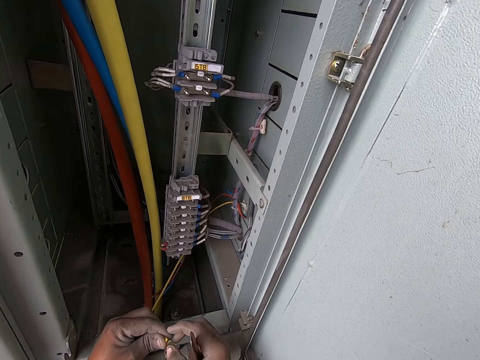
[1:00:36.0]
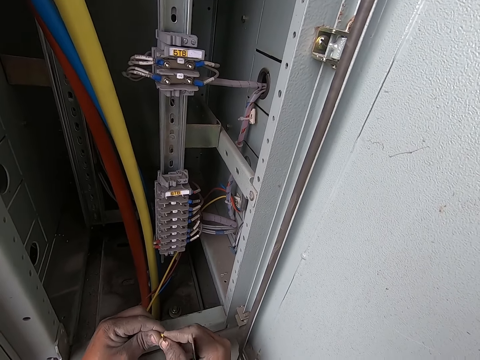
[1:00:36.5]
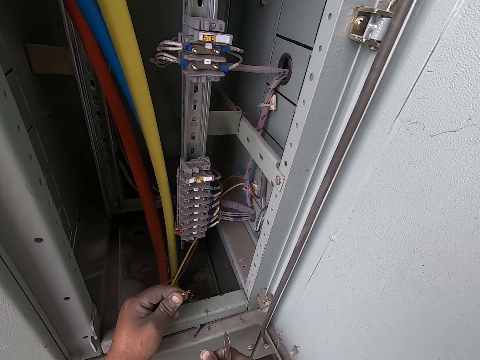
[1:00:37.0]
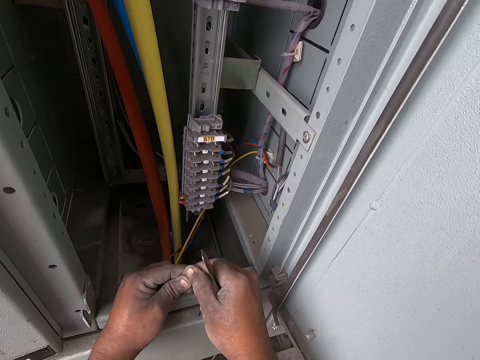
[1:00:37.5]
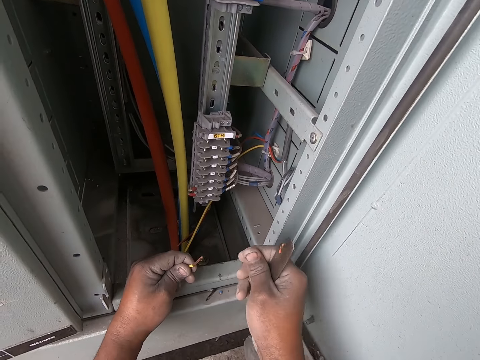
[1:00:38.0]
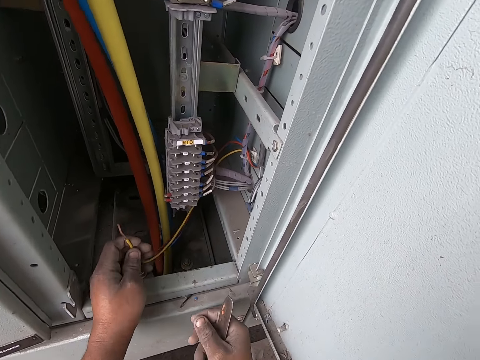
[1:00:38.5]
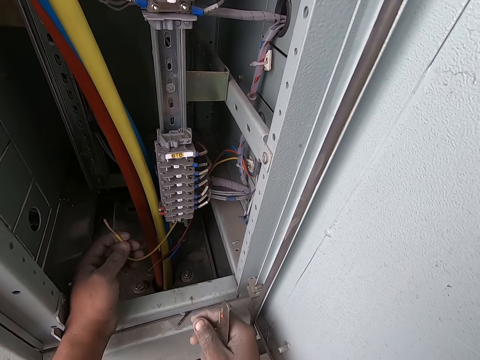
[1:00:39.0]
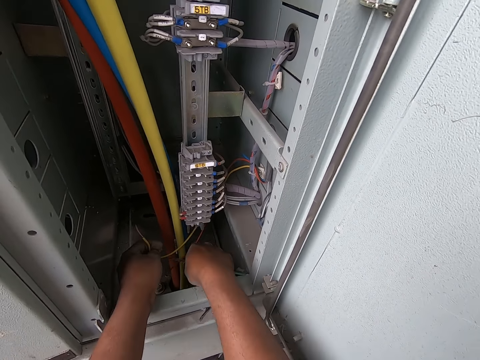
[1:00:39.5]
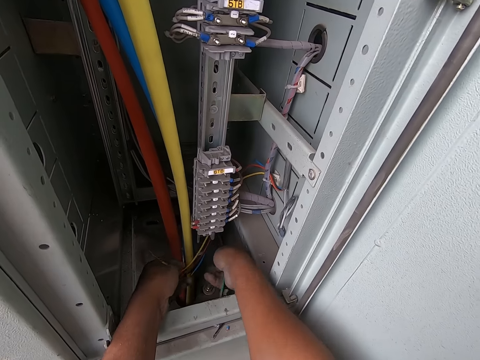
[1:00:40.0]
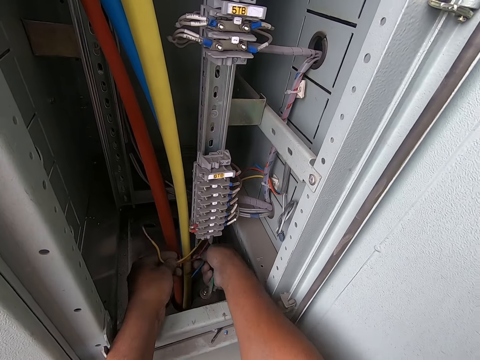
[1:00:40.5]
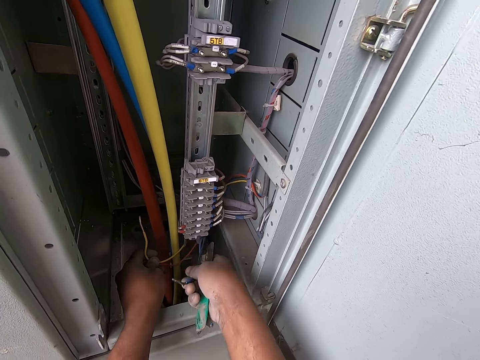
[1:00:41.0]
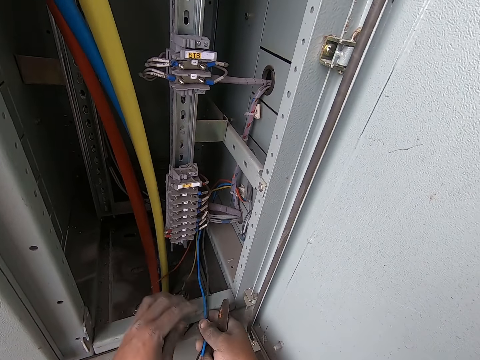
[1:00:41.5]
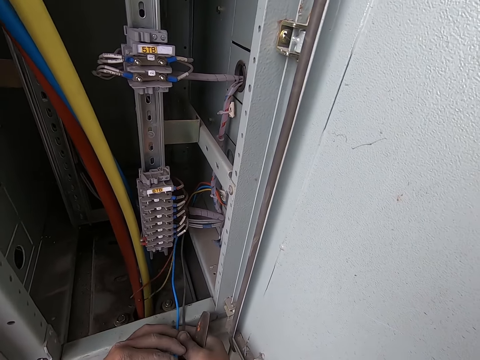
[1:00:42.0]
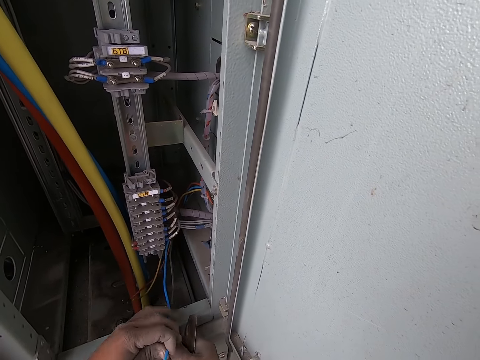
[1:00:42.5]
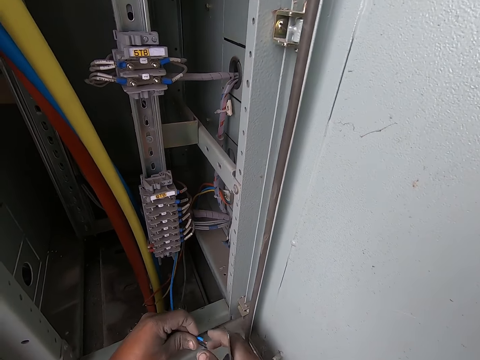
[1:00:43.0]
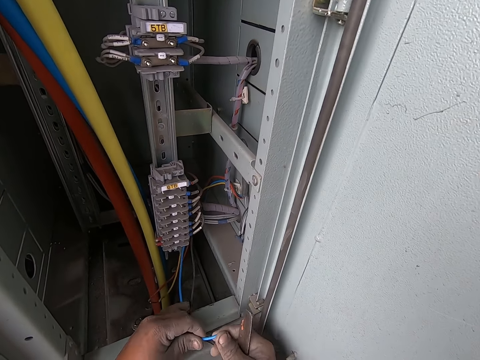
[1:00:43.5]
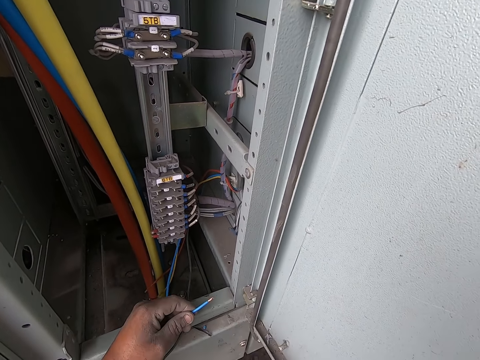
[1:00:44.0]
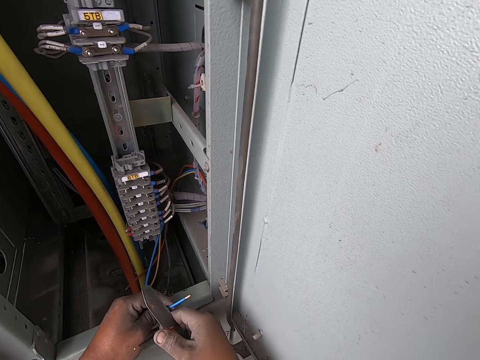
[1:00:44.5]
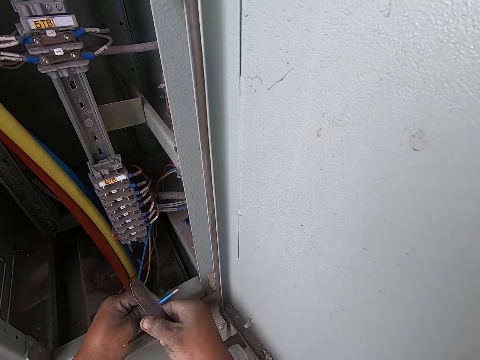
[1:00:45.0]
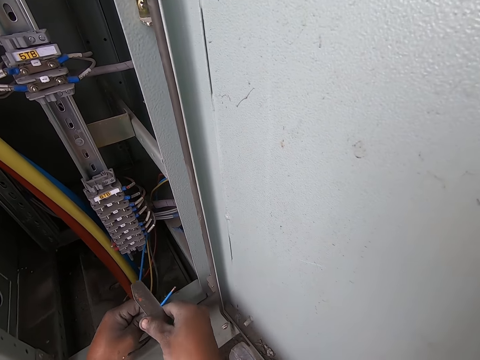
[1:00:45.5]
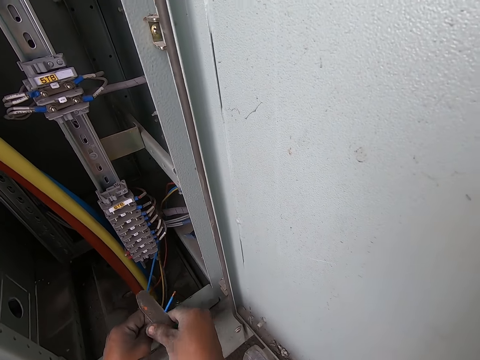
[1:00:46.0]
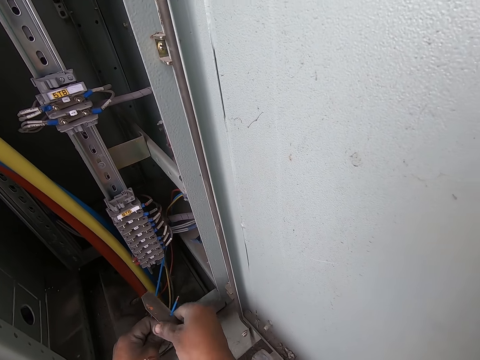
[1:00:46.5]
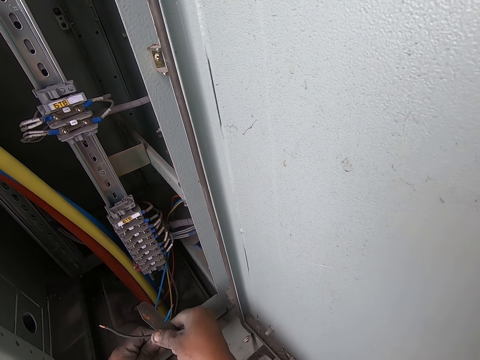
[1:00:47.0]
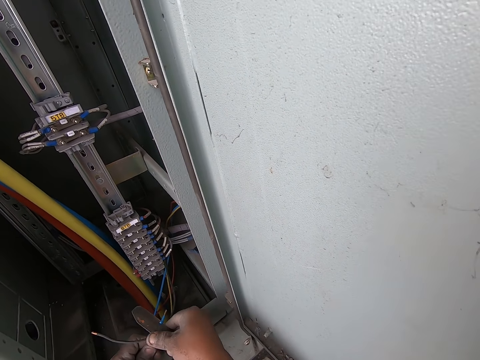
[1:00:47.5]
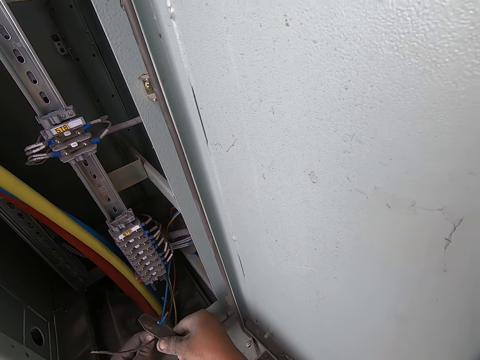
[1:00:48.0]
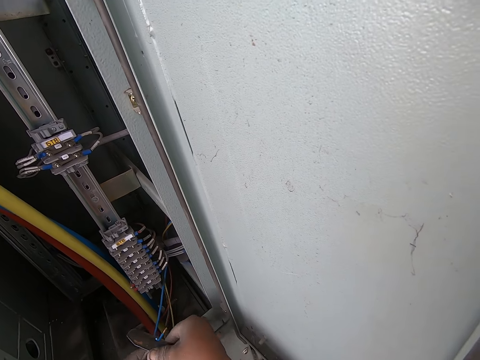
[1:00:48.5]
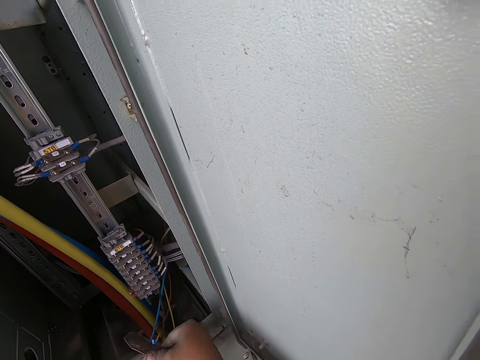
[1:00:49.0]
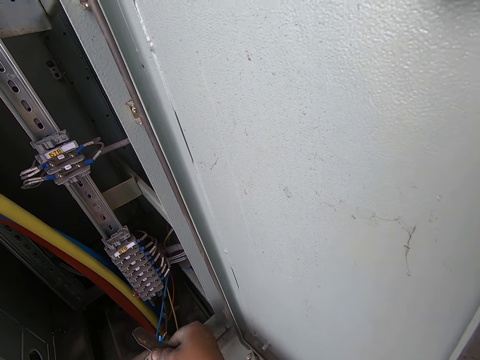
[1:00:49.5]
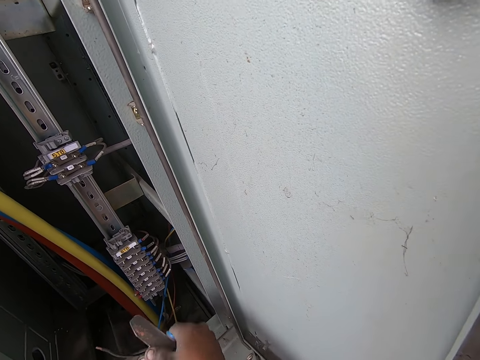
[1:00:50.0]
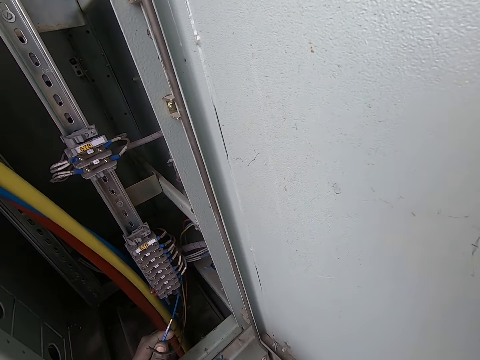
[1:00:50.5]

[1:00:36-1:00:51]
The camera wearer peels a piece of the cable jacket with his right hand. He drops the piece of the cable jacket on the floor with his right hand. He holds the conductor in the yellow cable with his right hand. He pulls the blue cable in the locker with his right hand. He pulls the black cable in the locker with his right hand. He drops the yellow cable in the locker with his left hand. He passes the blue cable to his left hand with his right hand. He drops the black cable in the locker with his right hand. He moves the blue cable with his right hand. He cuts the cable jacket of the blue cable with the knife in his right hand.

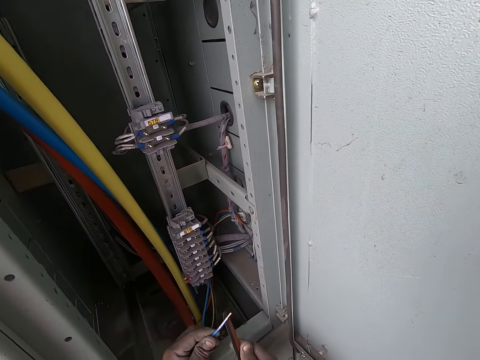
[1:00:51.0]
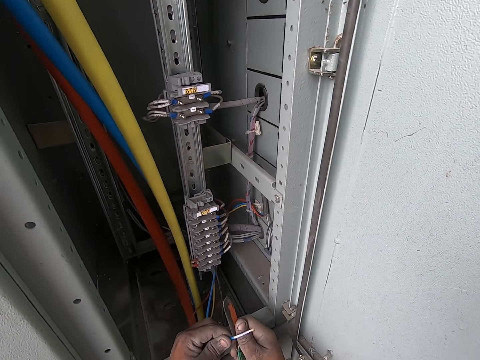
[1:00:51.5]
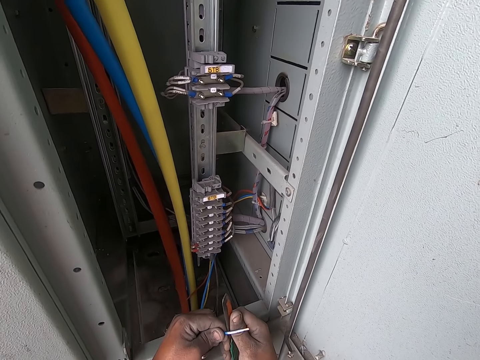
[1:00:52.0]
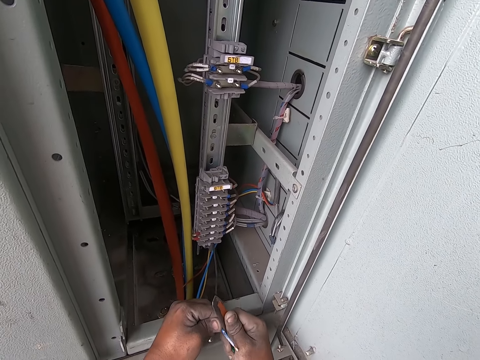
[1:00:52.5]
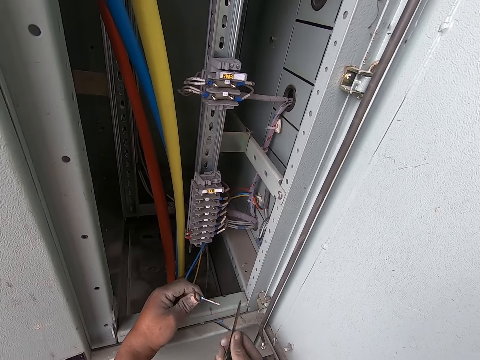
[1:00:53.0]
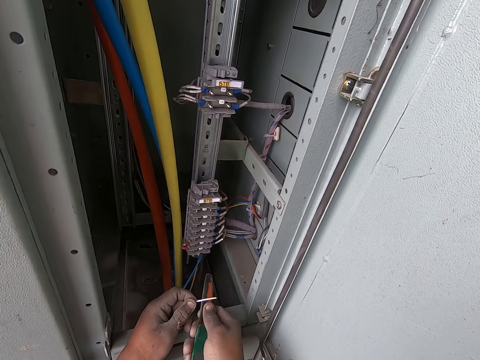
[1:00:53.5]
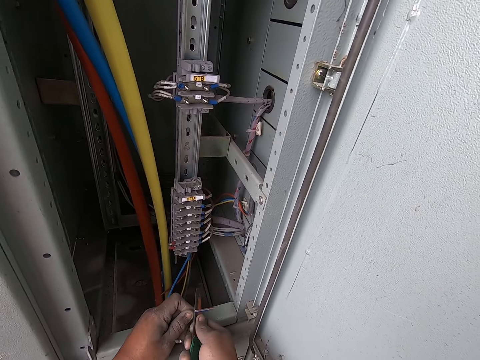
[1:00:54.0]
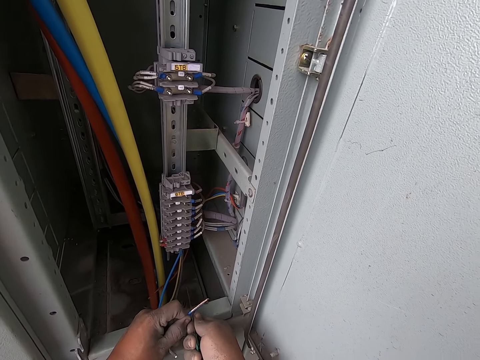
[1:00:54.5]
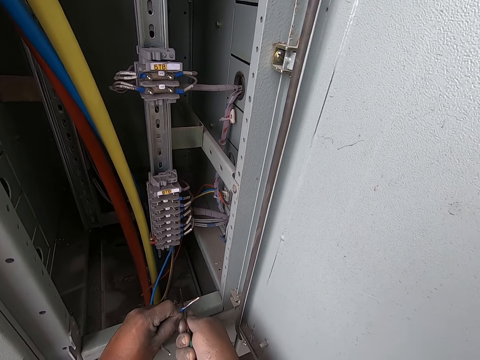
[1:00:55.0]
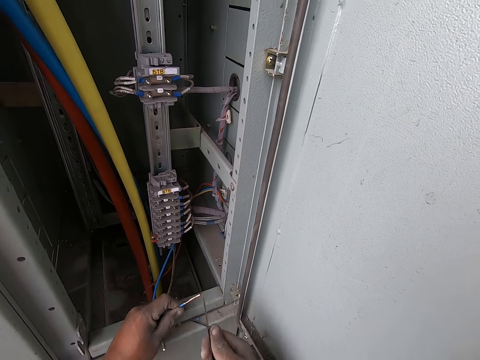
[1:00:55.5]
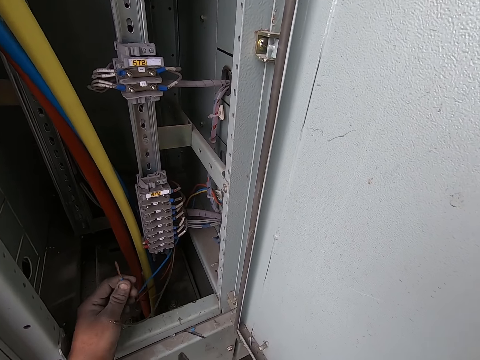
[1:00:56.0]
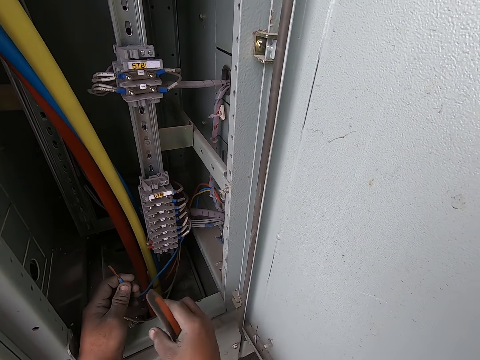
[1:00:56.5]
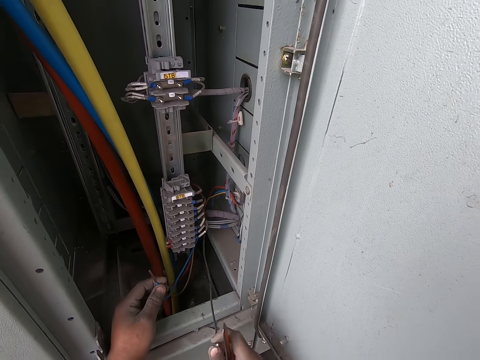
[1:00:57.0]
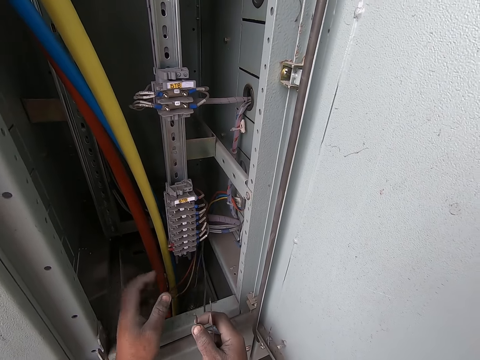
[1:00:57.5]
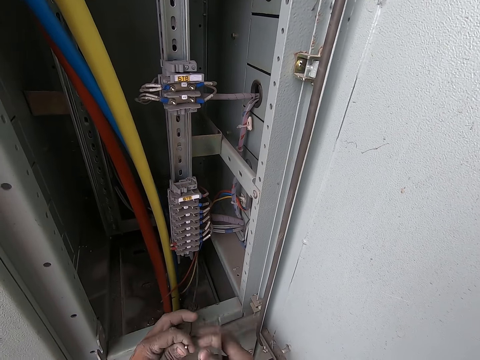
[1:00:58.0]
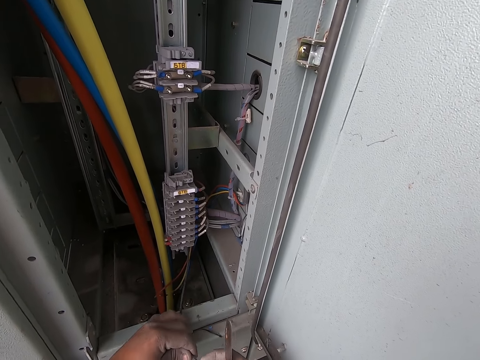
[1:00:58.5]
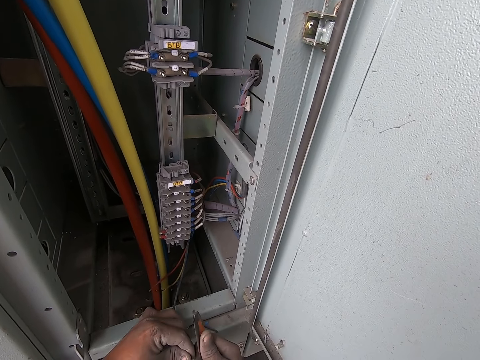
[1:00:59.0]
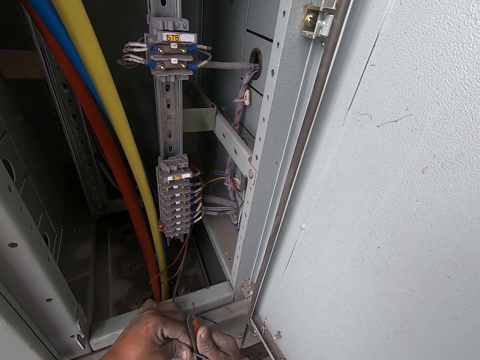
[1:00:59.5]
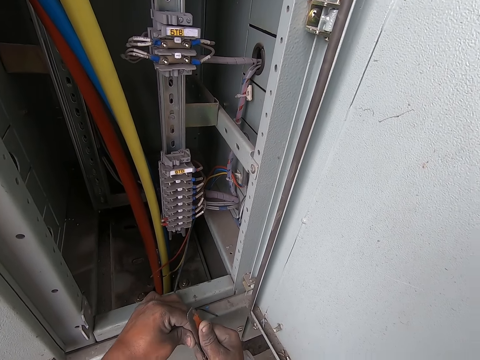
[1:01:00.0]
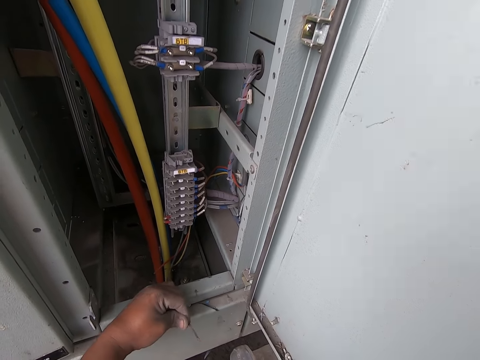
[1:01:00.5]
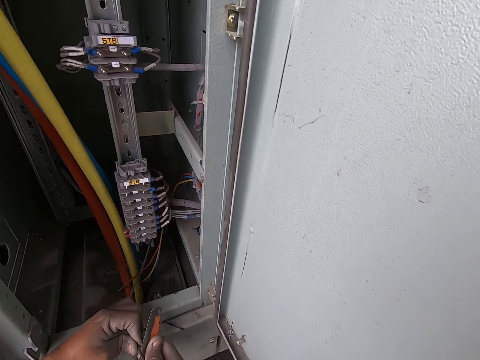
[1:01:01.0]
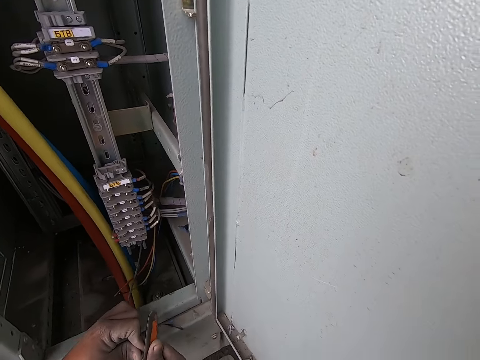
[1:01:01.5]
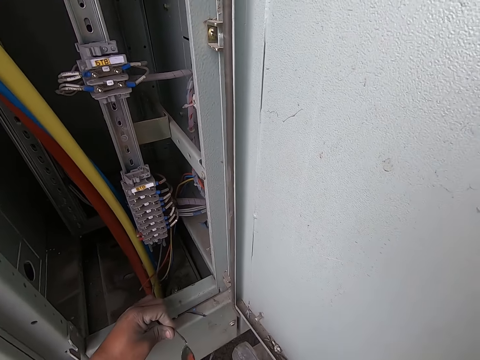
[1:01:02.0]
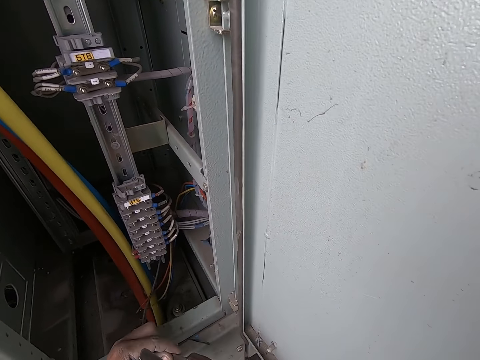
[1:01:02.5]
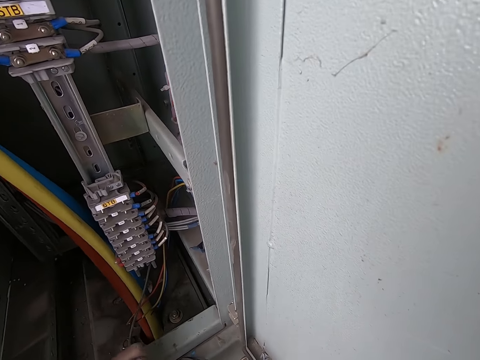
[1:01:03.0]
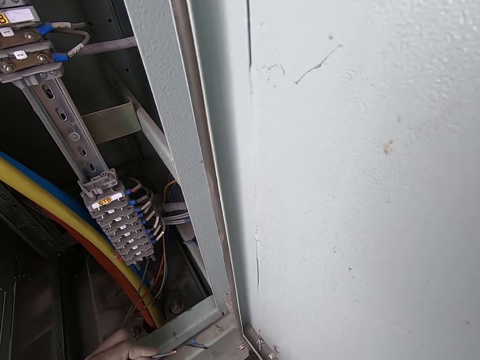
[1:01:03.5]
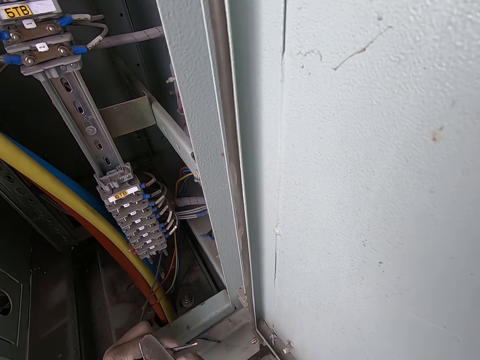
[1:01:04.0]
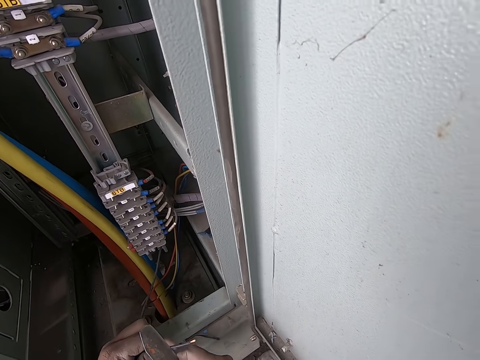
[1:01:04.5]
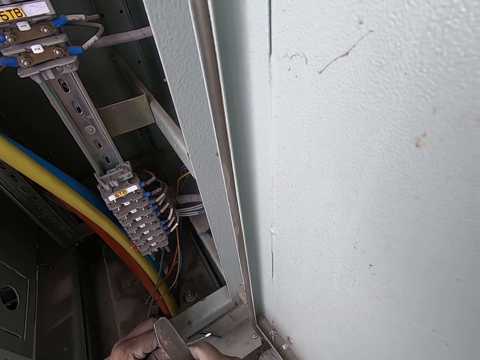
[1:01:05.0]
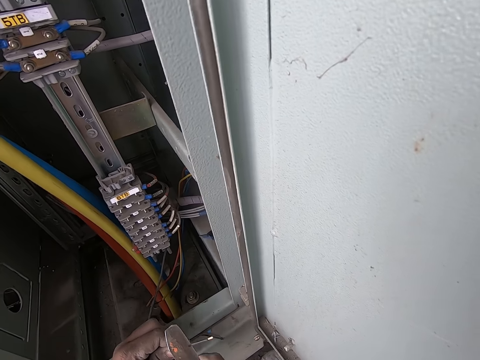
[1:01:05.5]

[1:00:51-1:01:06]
The camera wearer converses with a man and another man. He holds the black cable in his right hand. He drops the blue cable in the locker with his left hand. He passes the black cable to his left hand with his right hand. He holds the black cable in his right hand. He cuts the cable jacket of the black cable with the knife in his right hand.
